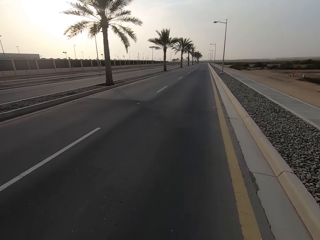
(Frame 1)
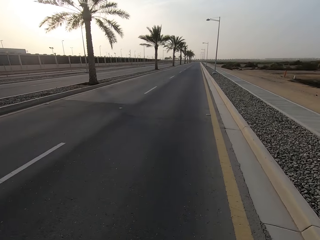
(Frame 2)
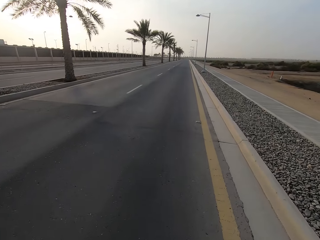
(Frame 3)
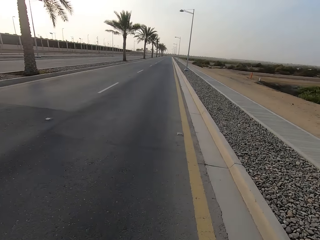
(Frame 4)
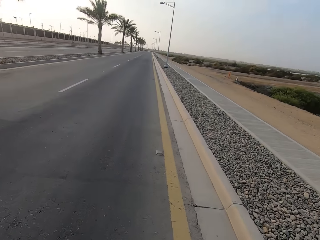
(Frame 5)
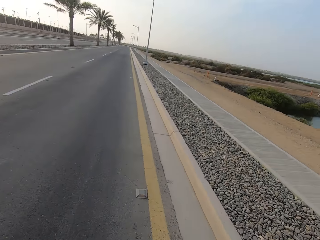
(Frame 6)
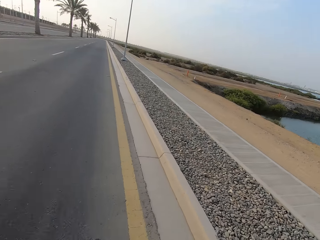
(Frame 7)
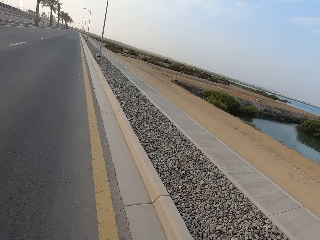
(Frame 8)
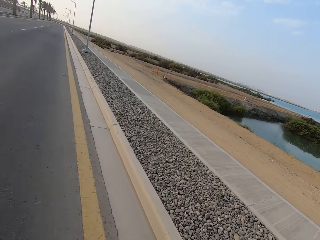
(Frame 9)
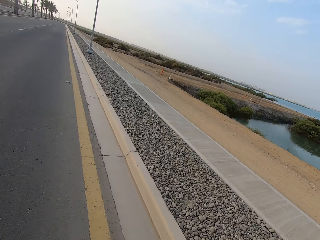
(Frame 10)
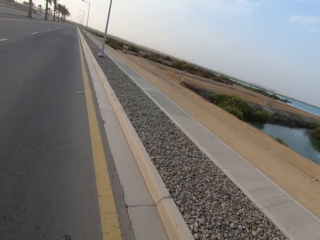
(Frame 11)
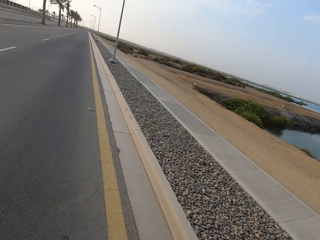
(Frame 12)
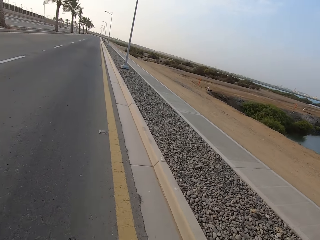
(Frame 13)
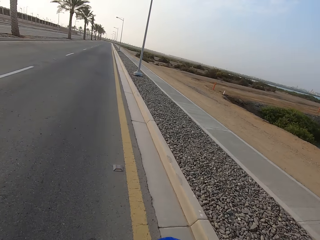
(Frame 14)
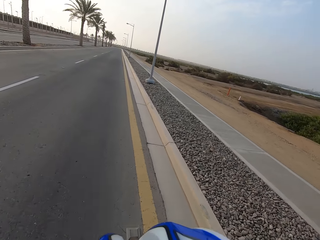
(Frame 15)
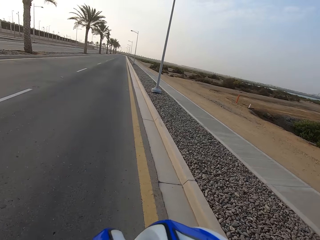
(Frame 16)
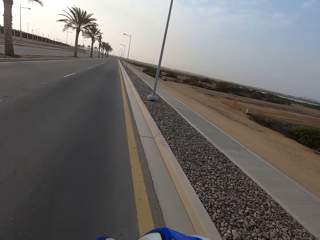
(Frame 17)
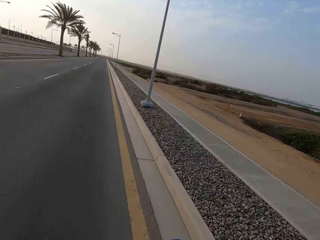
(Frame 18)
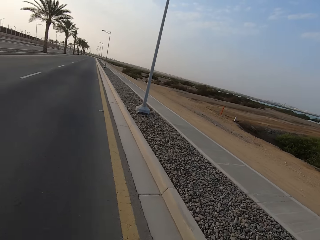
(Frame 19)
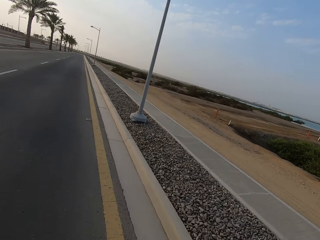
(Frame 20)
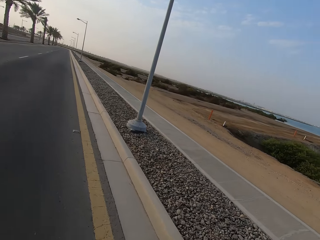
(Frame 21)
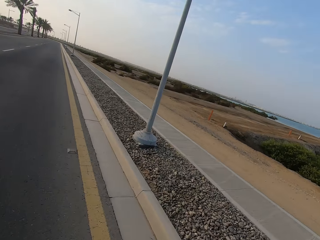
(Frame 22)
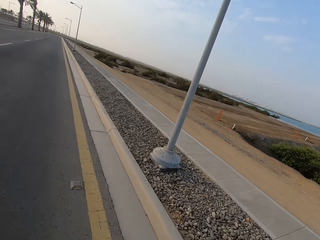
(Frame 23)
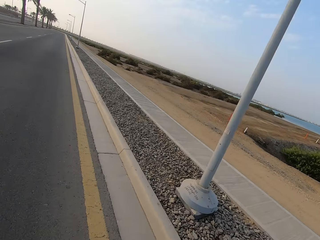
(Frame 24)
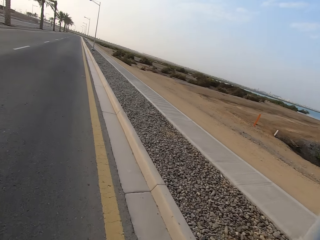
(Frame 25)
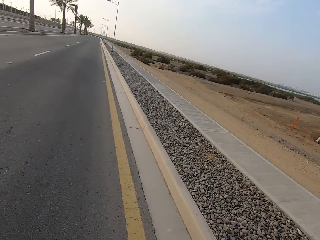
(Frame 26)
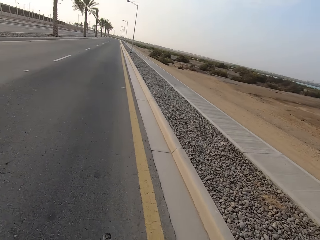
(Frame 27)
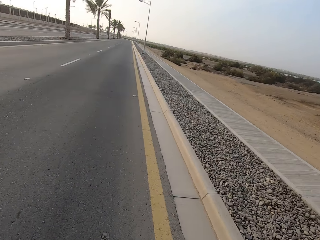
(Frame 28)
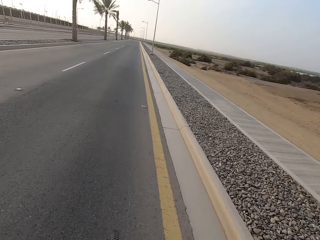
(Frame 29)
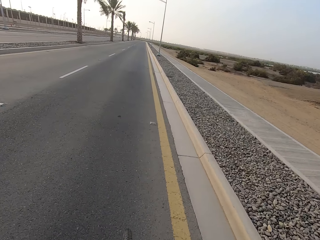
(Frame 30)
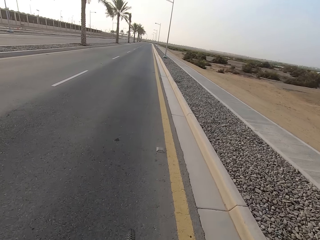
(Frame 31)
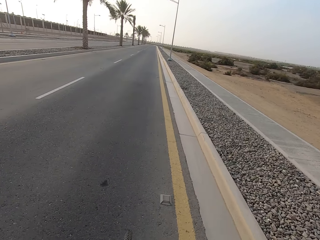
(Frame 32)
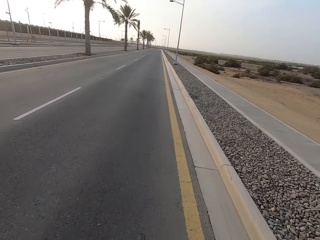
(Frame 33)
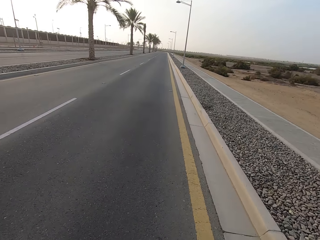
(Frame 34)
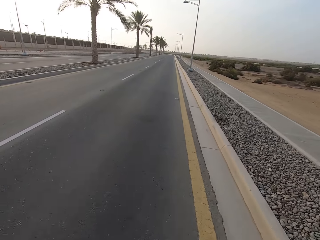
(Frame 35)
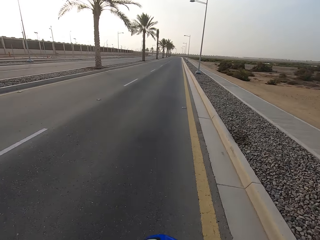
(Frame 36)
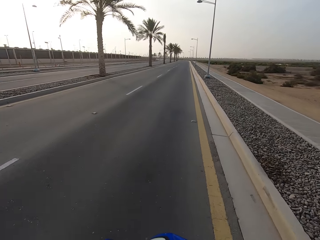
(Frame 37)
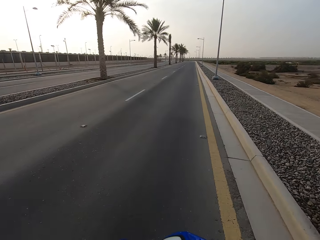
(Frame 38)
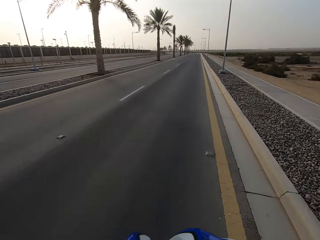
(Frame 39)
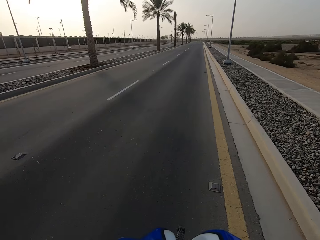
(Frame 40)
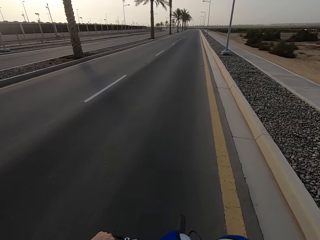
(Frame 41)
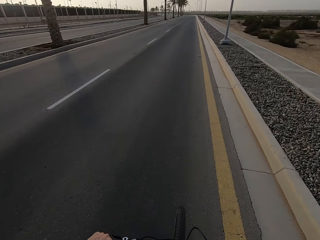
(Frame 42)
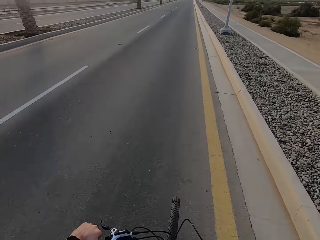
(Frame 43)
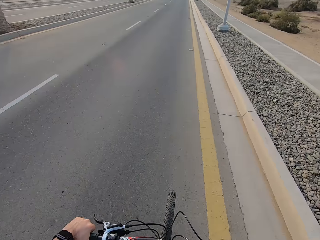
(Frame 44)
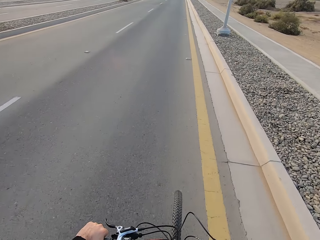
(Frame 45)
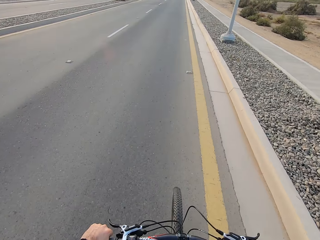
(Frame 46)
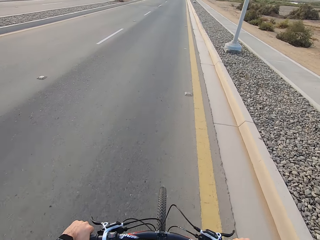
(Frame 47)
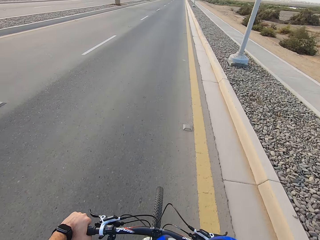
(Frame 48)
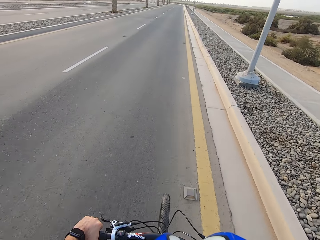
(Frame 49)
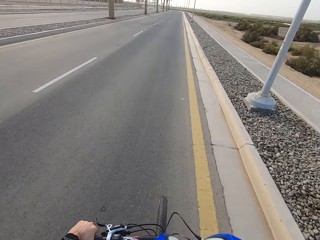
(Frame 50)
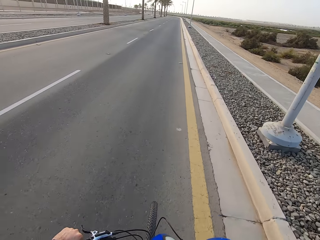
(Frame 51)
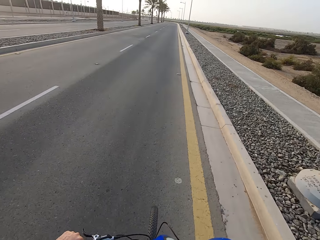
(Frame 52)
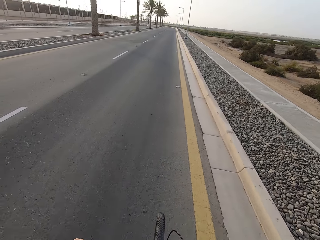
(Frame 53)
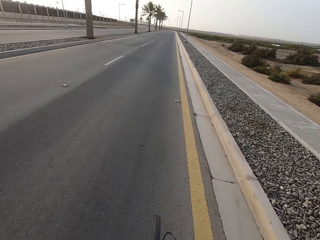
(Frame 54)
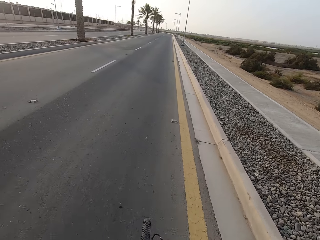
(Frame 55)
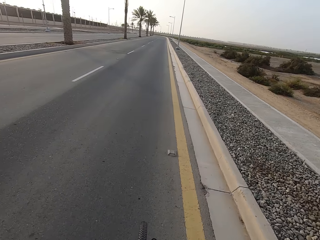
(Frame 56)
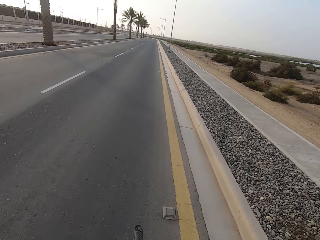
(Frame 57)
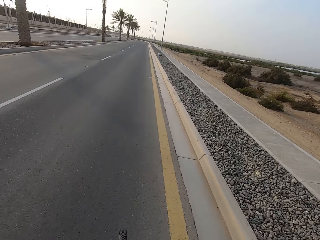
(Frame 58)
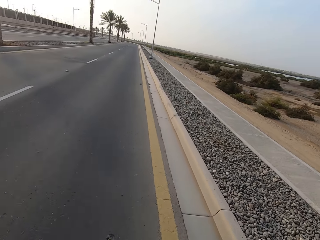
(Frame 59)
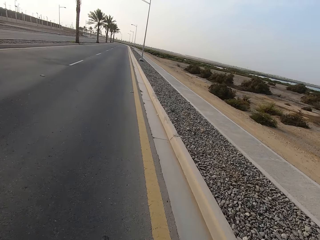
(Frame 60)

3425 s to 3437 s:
The camera wearer rides a bicycle. They look around the road. They ride a bicycle.

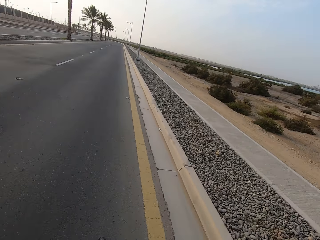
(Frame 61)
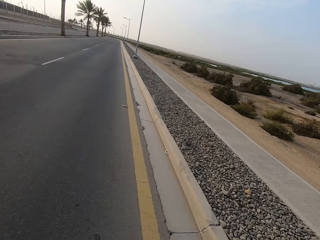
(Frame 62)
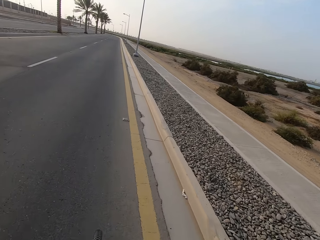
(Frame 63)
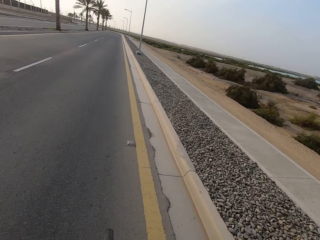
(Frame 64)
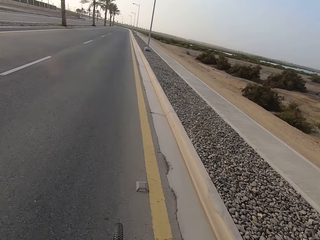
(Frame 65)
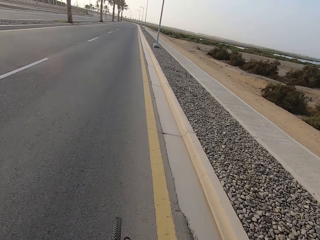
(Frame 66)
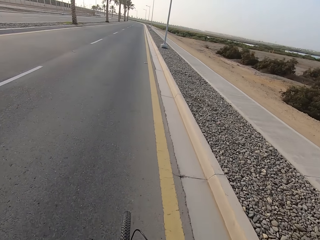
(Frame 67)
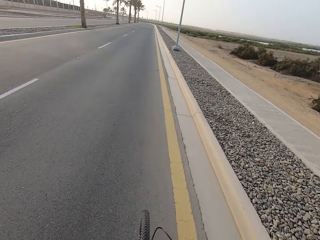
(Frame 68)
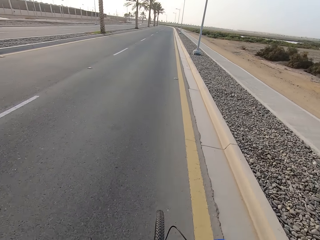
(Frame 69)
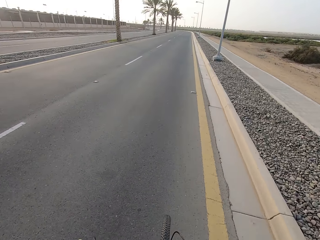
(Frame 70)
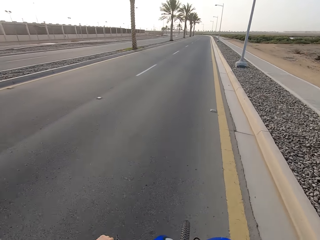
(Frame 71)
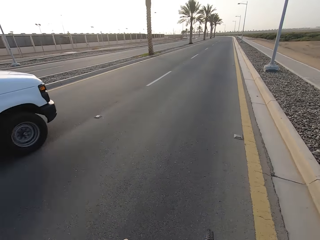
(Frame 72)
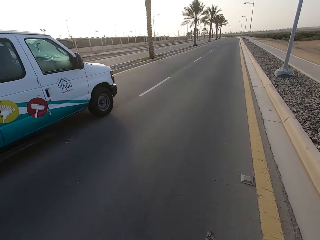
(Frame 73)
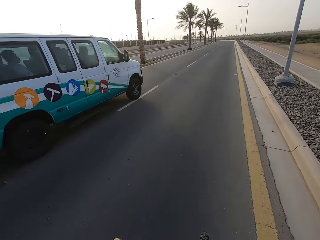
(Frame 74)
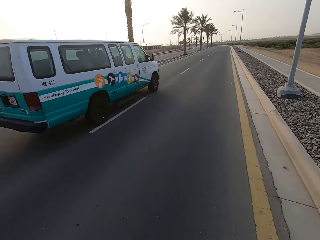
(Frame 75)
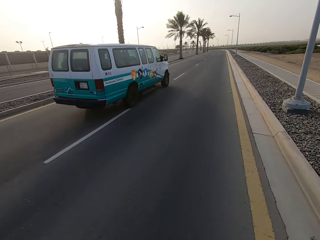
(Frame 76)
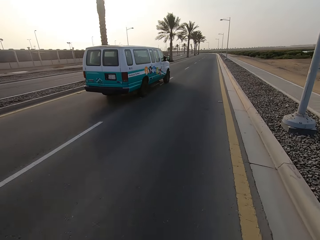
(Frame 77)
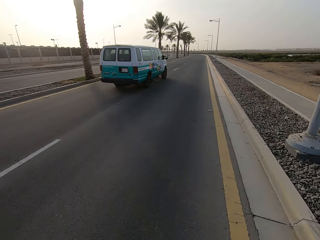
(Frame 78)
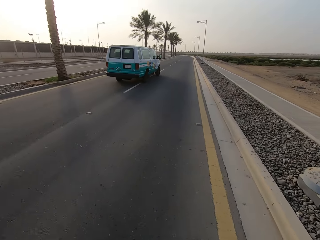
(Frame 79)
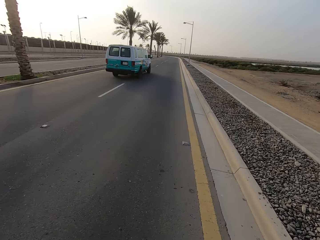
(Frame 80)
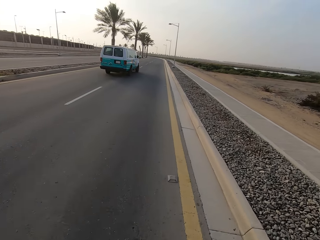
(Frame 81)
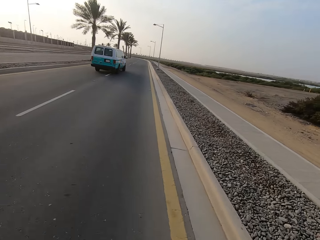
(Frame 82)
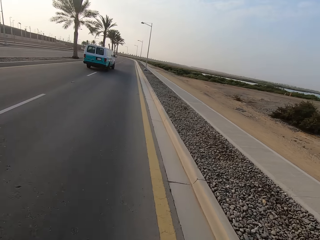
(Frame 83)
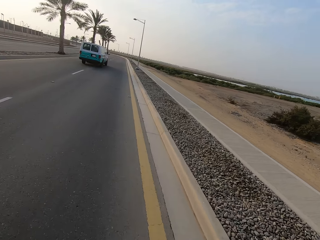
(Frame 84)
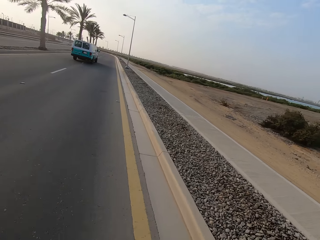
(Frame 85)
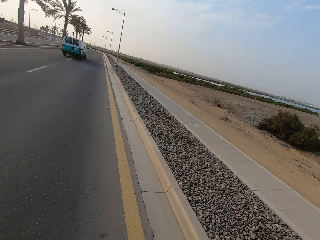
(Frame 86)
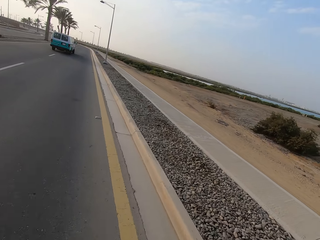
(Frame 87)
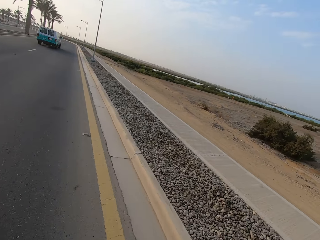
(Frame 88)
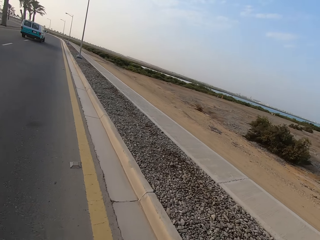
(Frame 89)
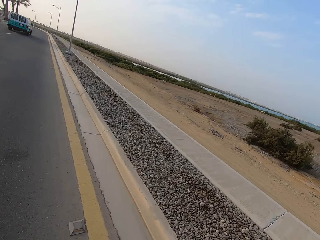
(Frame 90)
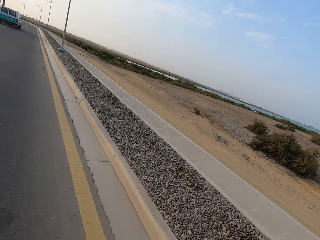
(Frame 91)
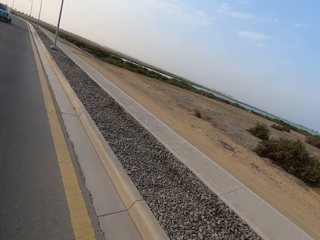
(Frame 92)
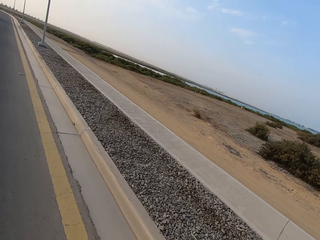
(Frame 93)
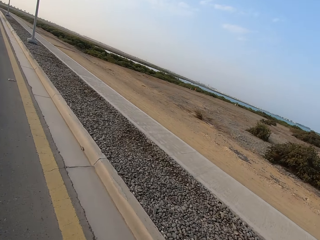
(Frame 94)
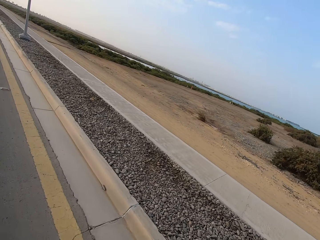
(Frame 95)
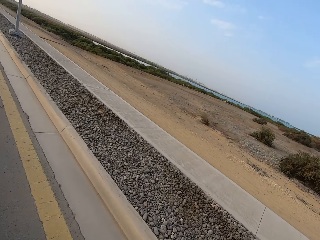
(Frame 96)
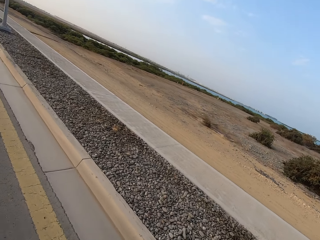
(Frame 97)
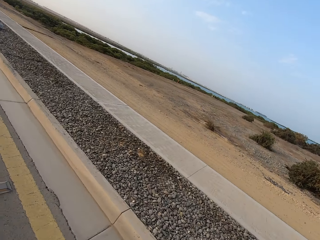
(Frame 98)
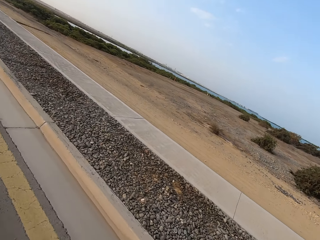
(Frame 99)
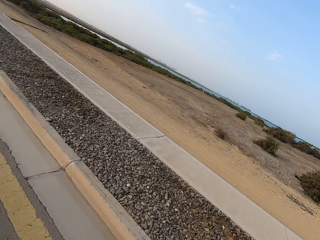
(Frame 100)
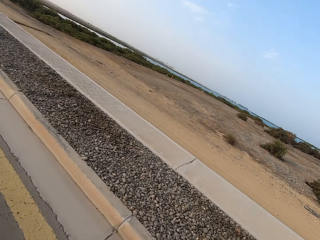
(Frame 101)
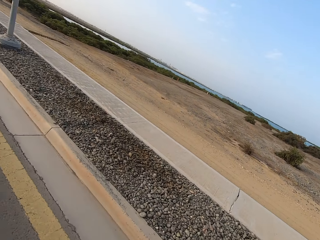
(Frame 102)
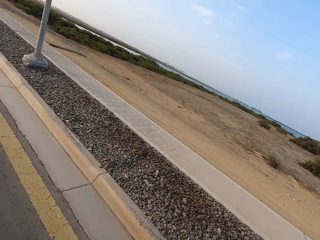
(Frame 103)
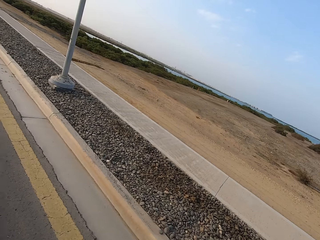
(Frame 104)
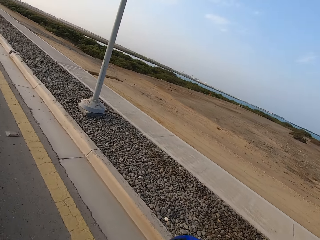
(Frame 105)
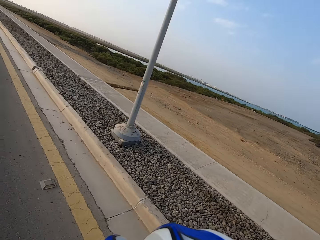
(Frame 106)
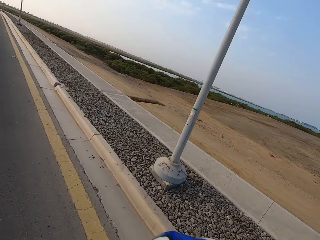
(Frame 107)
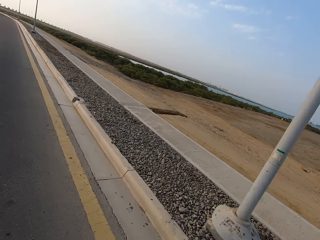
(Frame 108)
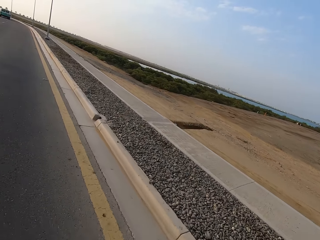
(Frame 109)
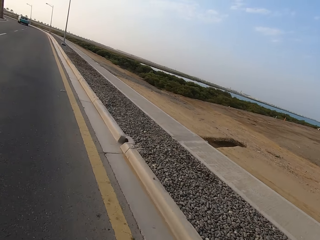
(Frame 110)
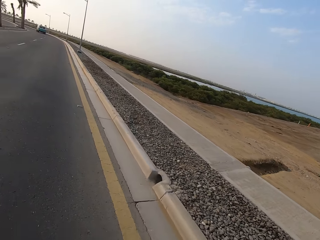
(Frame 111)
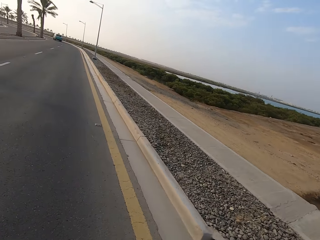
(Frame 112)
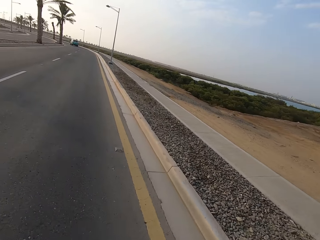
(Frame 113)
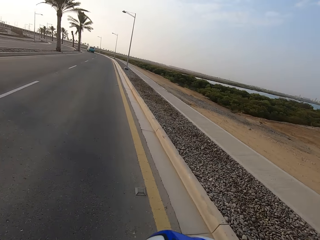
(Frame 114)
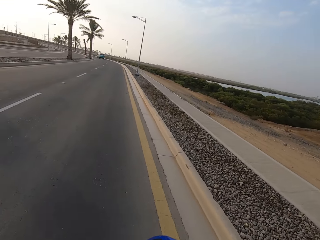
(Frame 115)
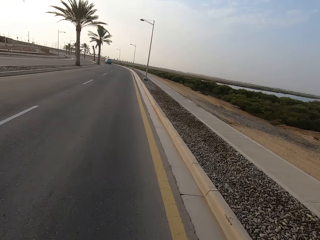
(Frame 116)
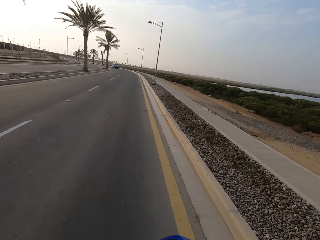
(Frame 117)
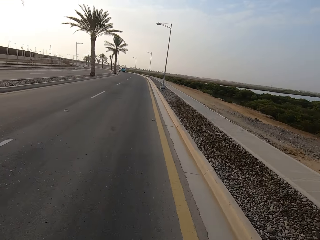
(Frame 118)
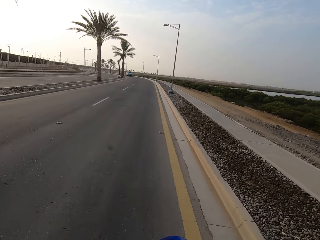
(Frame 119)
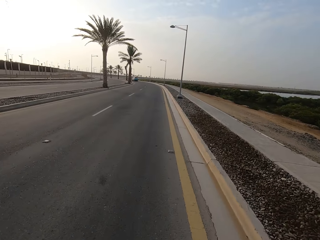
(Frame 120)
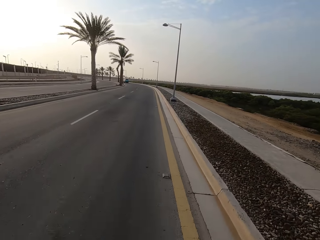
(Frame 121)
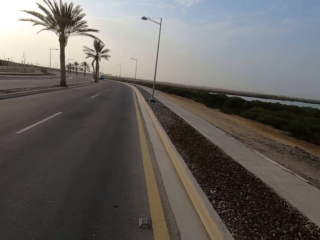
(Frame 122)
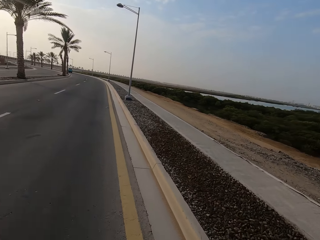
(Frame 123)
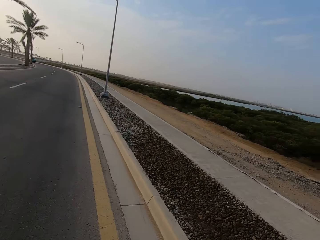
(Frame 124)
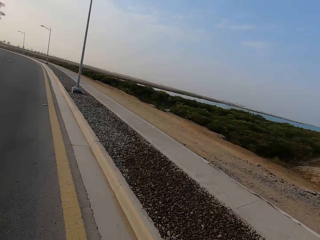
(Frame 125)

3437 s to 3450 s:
The camera wearer looks around the road. They ride a bicycle.
